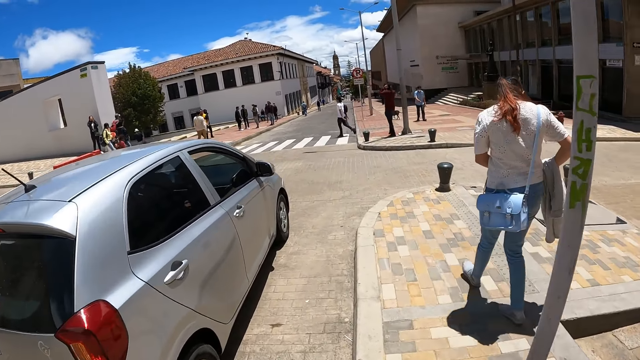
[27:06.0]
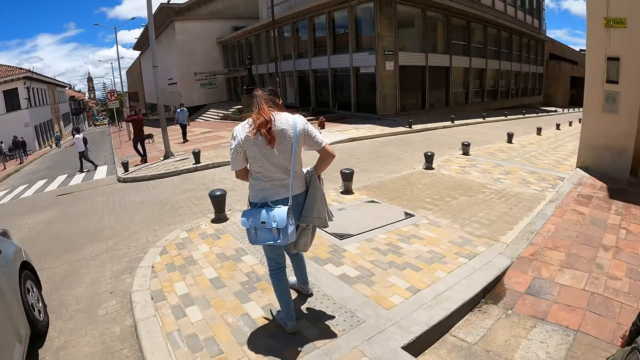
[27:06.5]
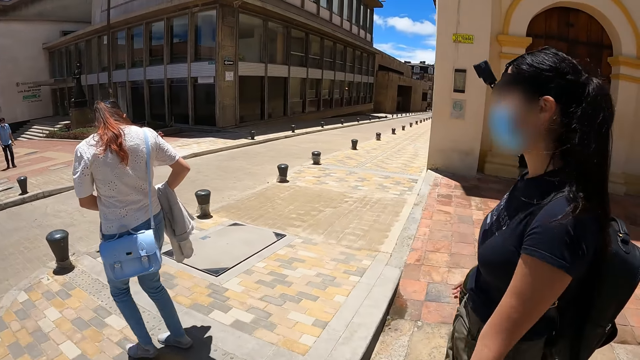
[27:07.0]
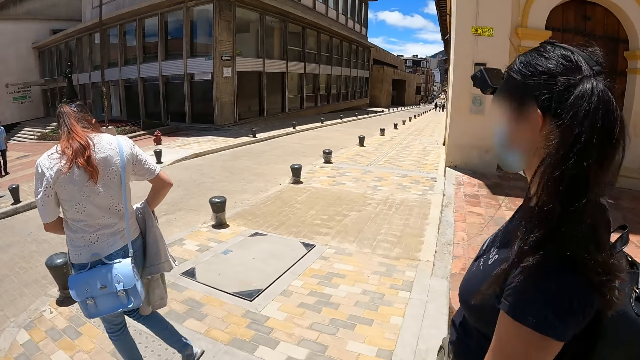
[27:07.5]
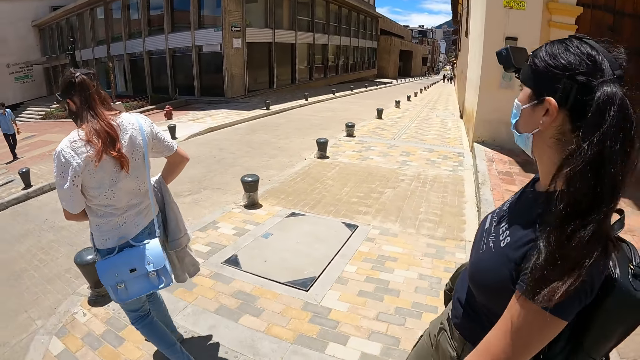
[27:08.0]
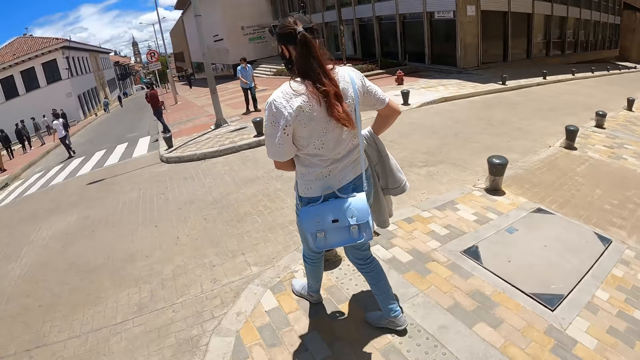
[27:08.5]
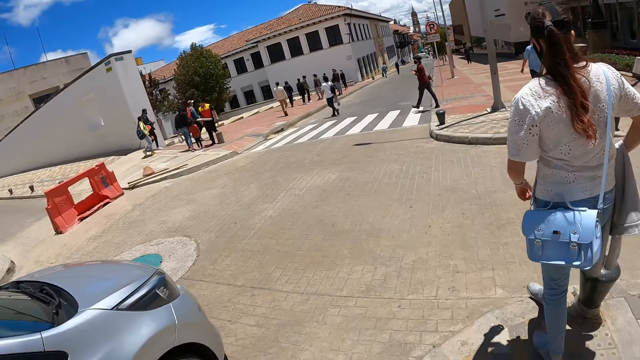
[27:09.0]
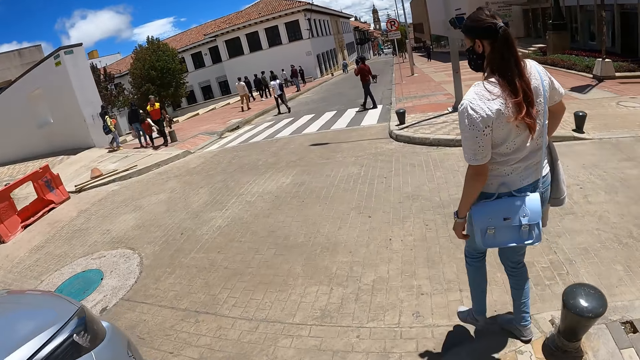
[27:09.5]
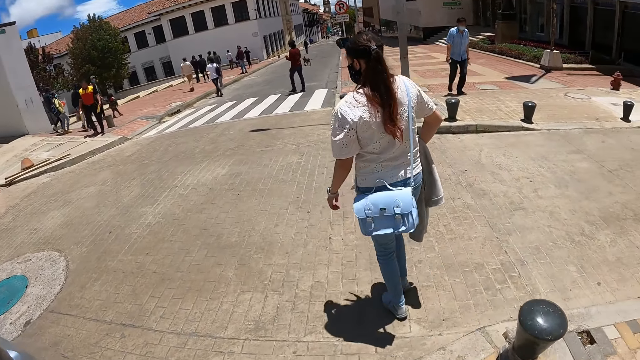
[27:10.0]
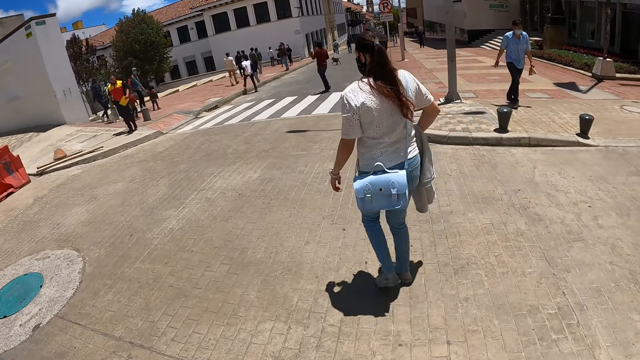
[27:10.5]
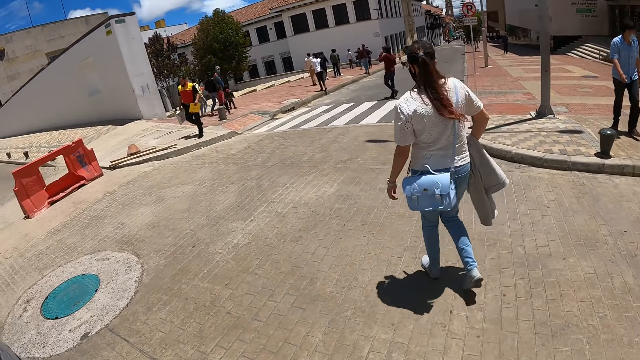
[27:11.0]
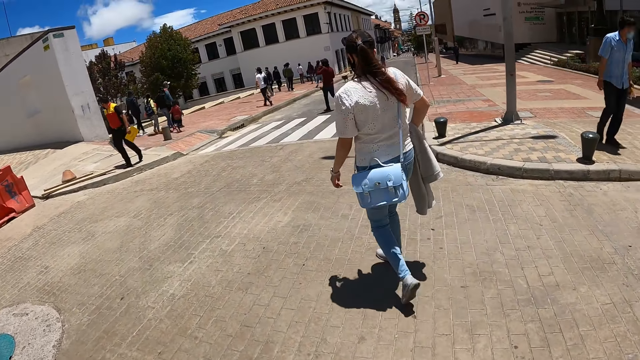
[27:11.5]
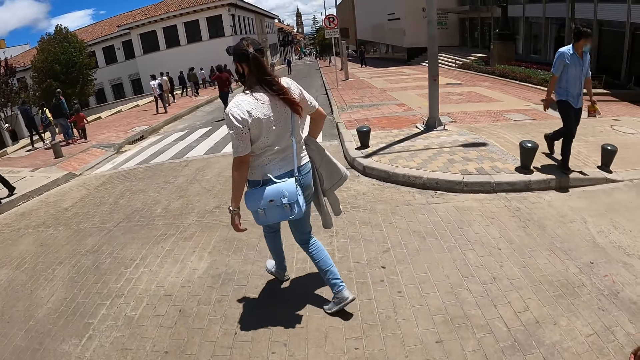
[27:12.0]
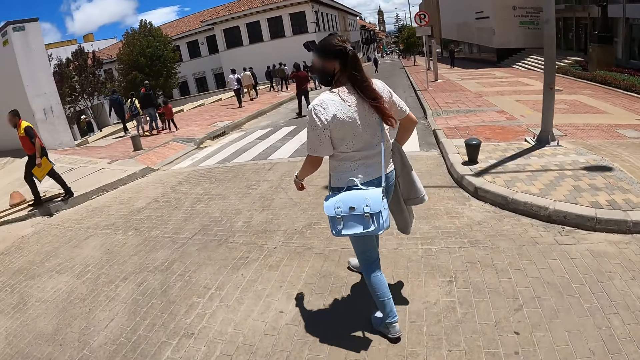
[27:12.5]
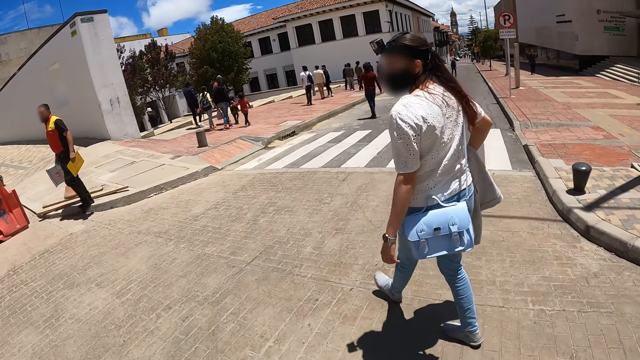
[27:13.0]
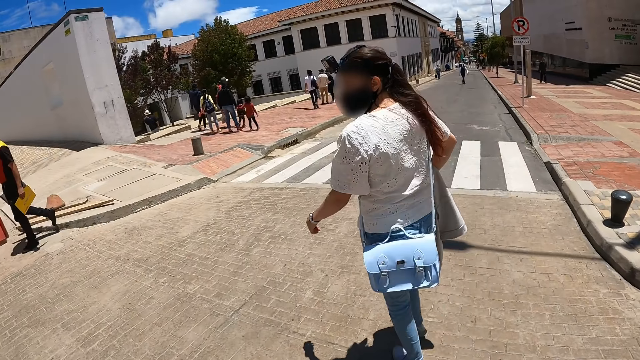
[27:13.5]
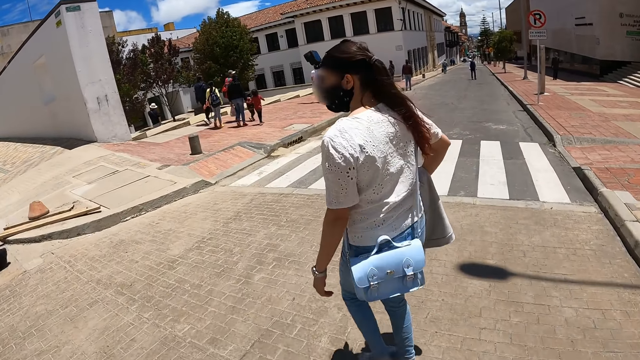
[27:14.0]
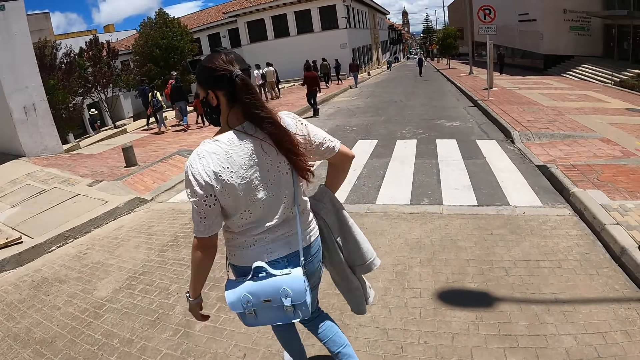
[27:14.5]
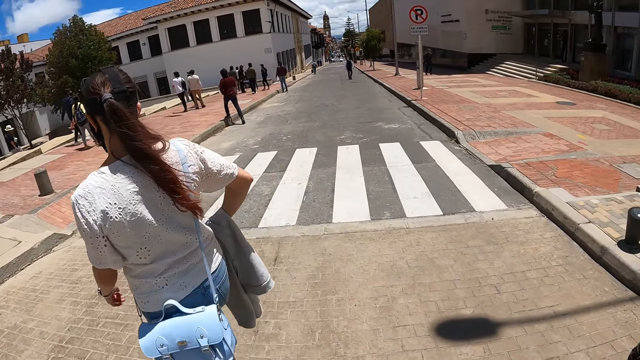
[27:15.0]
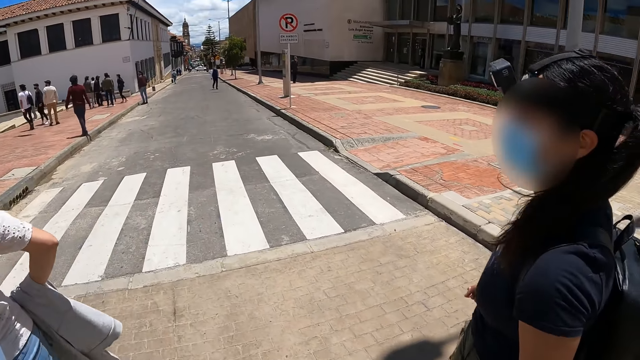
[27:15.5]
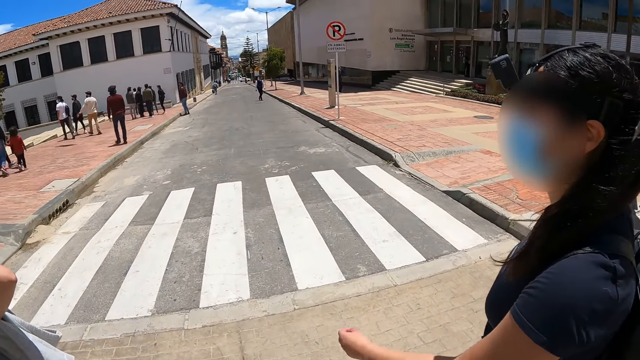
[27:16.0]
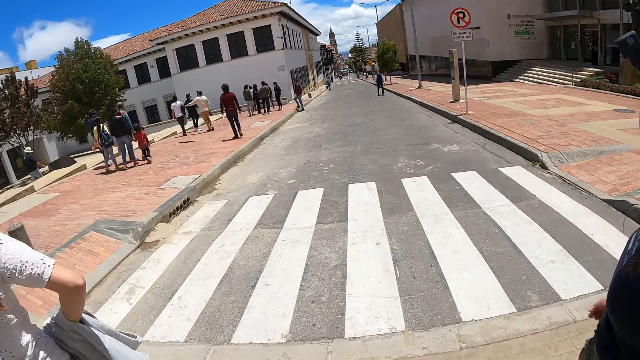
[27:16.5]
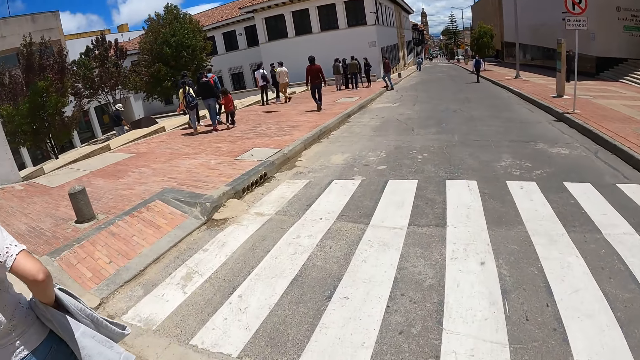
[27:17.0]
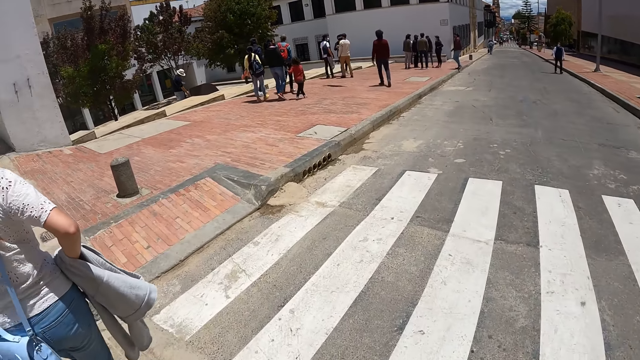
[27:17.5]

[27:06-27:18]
The camera wearer looks around. They cross the road.

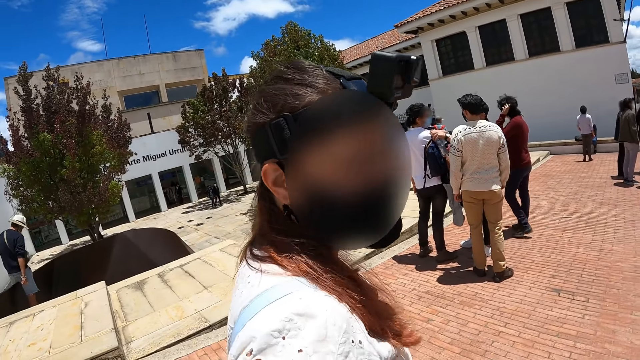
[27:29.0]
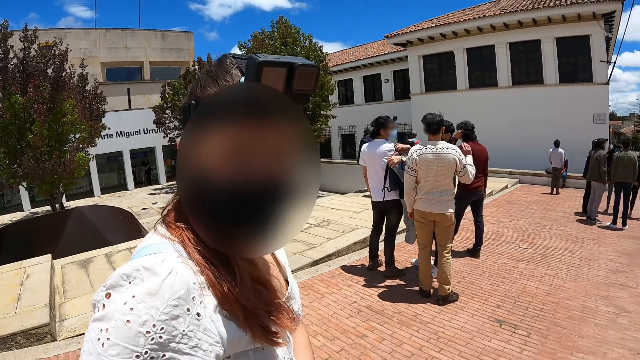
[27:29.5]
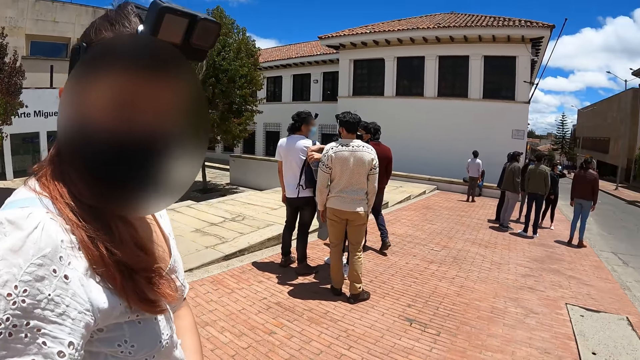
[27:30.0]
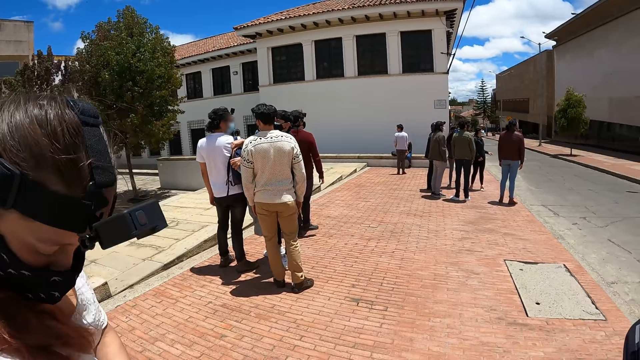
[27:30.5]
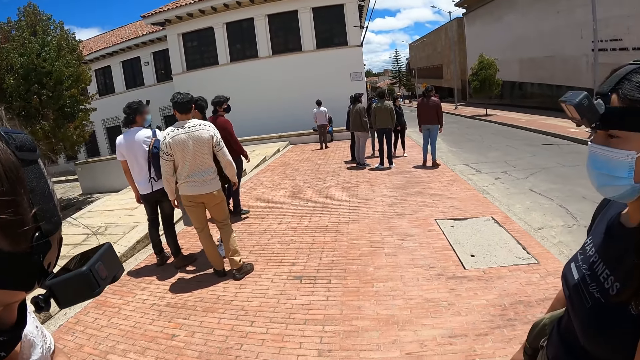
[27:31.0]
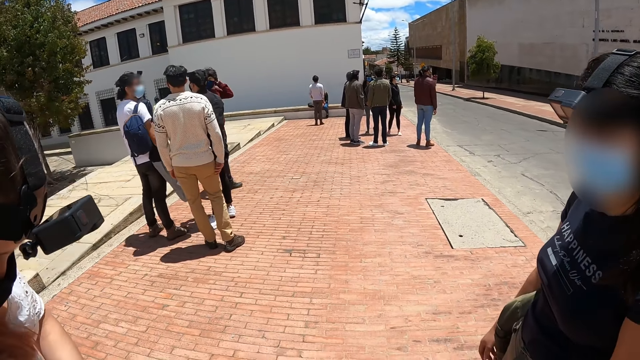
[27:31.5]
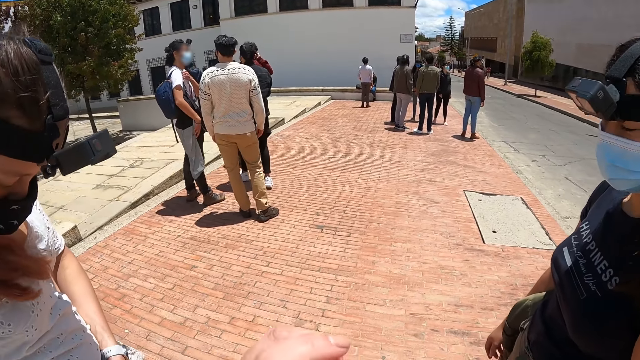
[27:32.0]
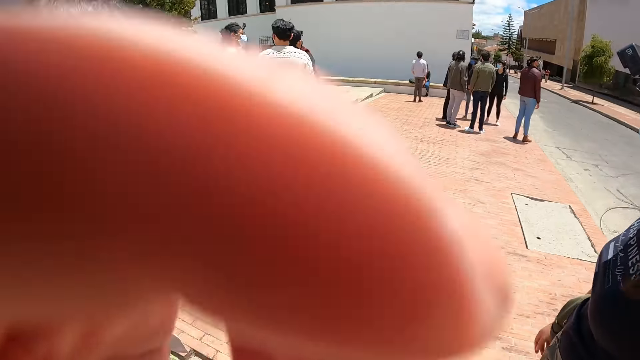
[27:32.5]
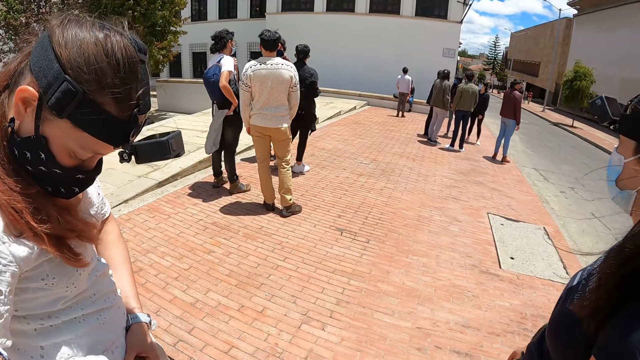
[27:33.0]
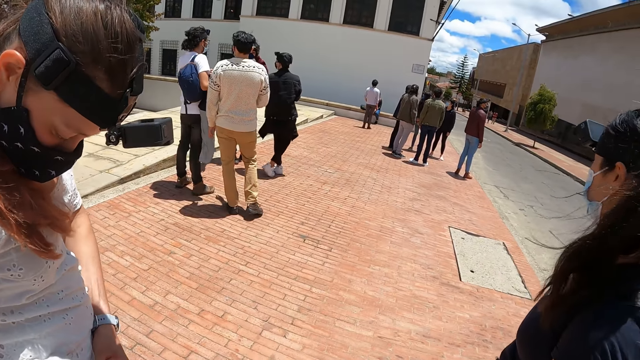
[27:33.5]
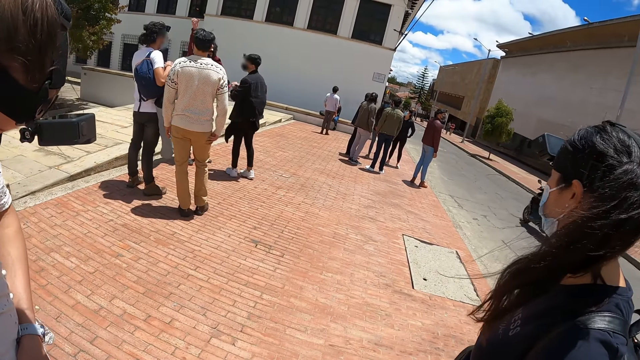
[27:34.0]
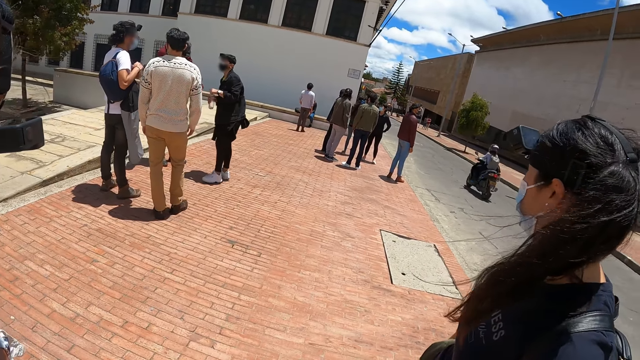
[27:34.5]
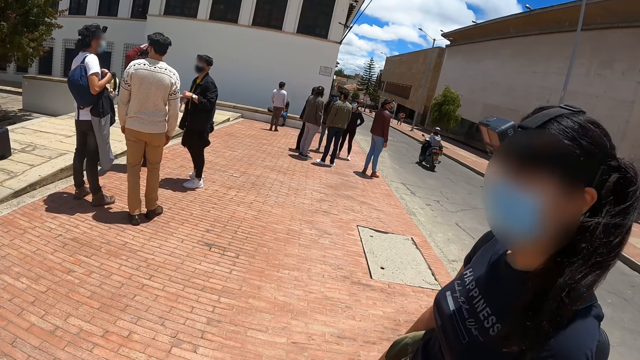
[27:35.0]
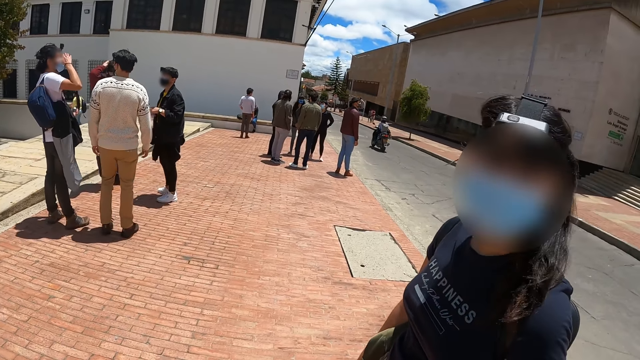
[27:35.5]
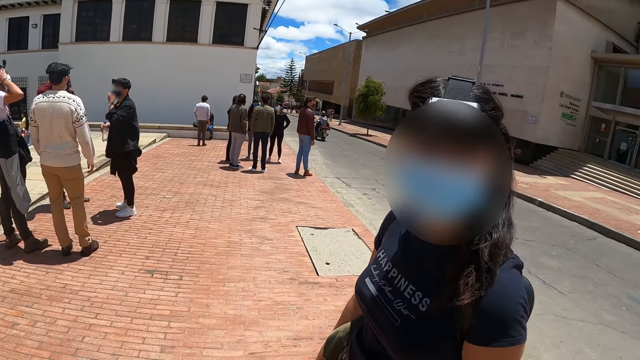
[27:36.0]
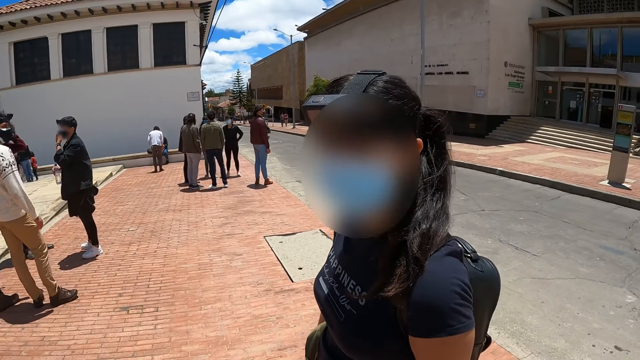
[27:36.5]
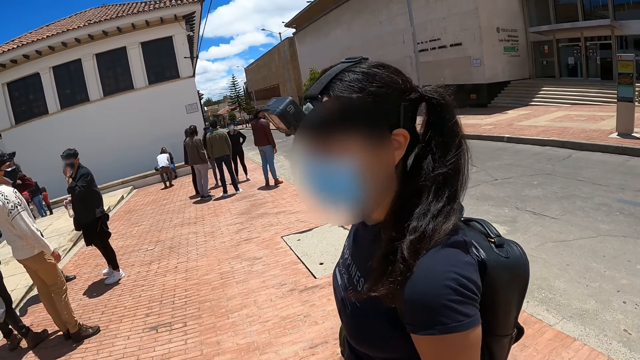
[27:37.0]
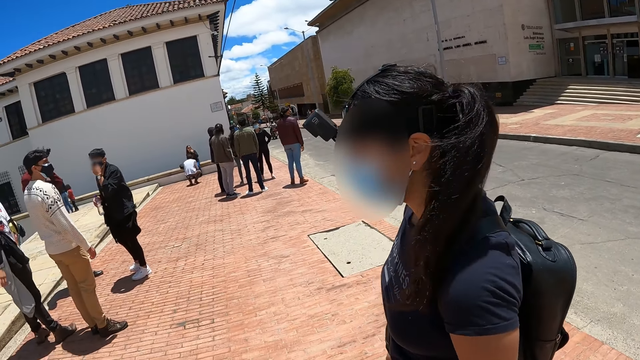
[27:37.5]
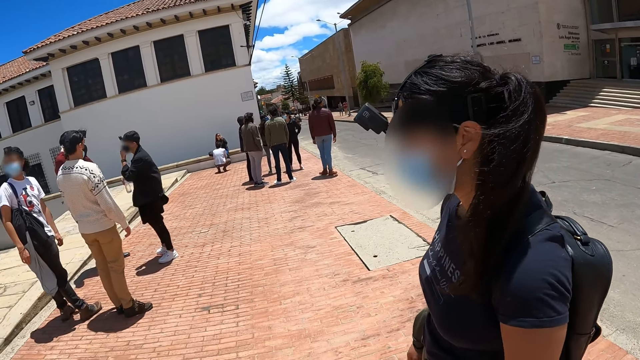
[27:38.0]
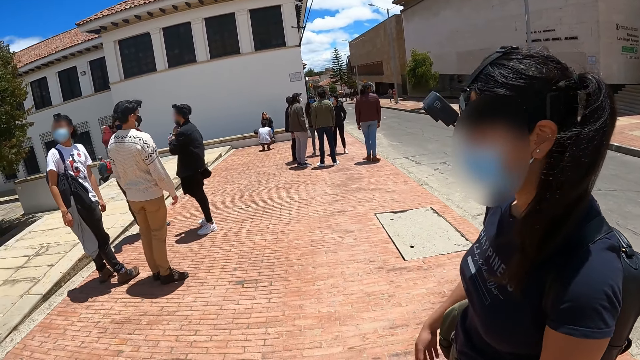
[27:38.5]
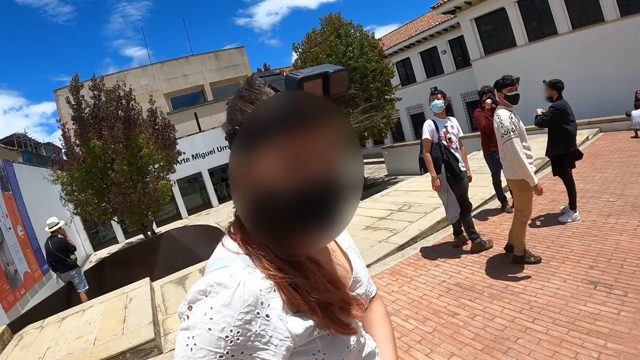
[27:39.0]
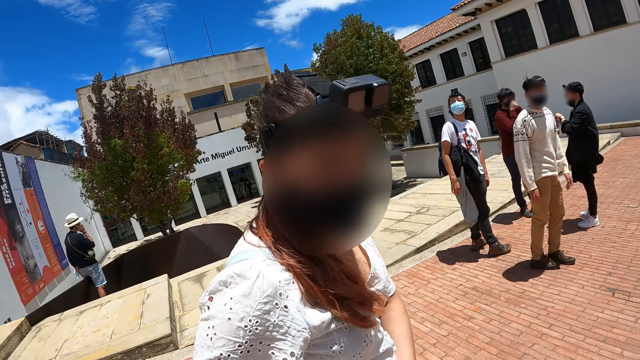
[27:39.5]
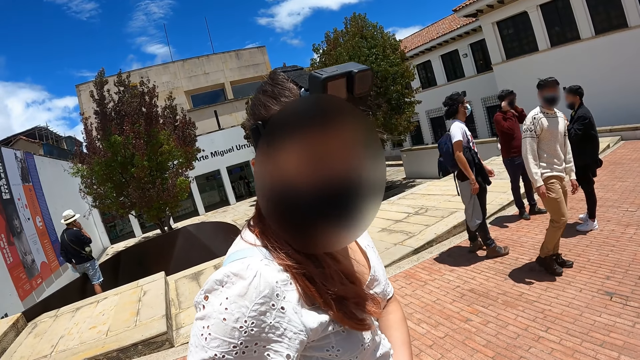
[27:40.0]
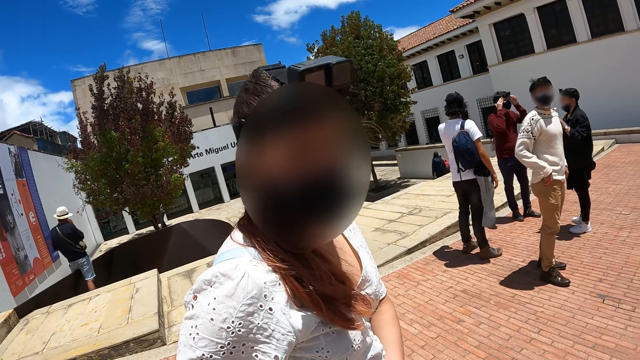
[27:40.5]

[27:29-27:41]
The camera wearer looks at a woman. Another woman stares at the camera wearer. The camera wearer stares at the first woman and the other woman, and raises a hand. They look at the other woman. The other woman talks to the camera wearer. The camera wearer looks at the first woman. The first woman talks to the camera wearer.
